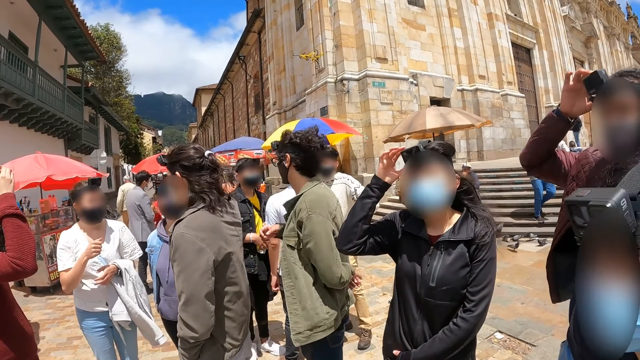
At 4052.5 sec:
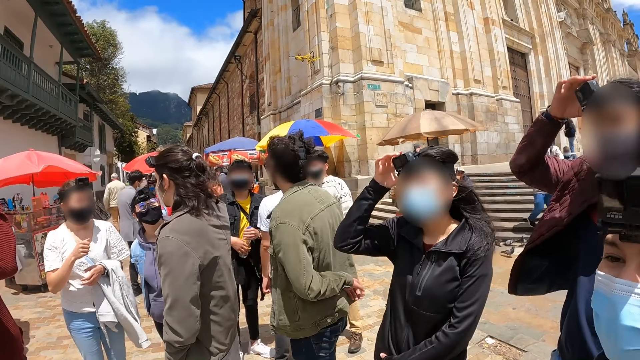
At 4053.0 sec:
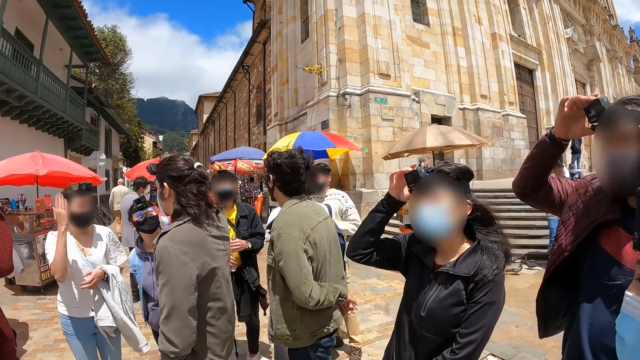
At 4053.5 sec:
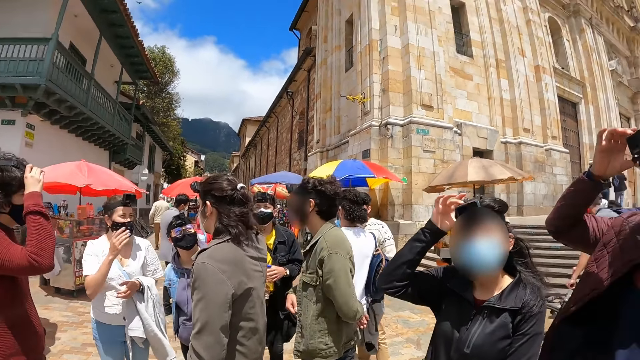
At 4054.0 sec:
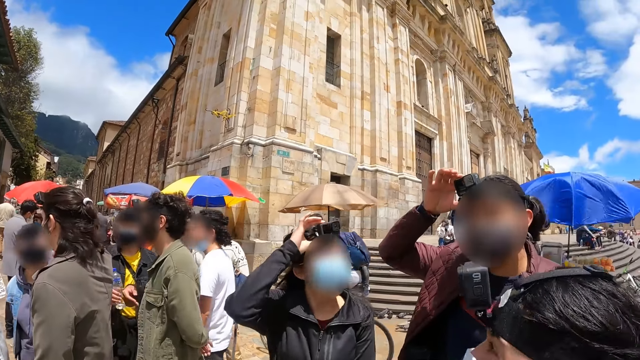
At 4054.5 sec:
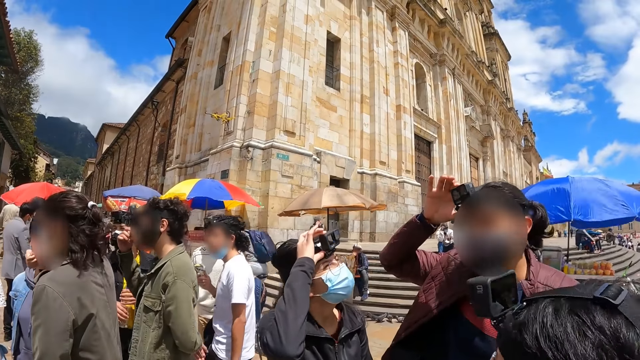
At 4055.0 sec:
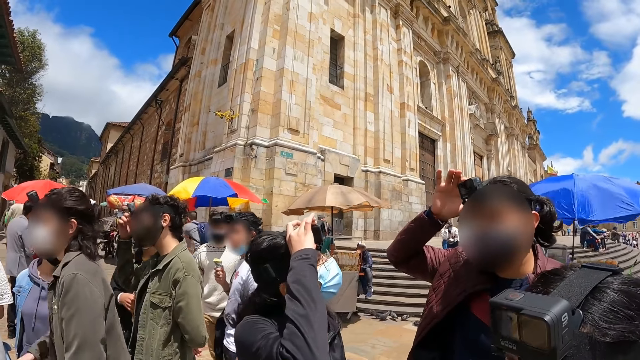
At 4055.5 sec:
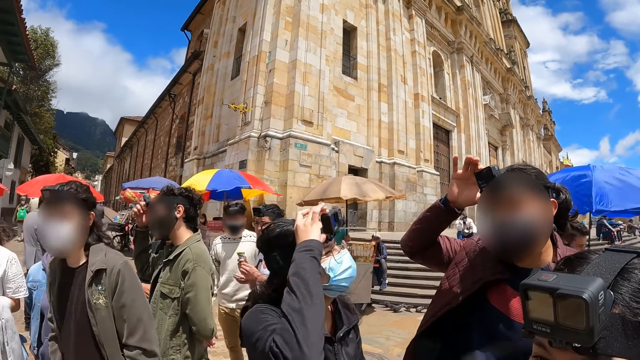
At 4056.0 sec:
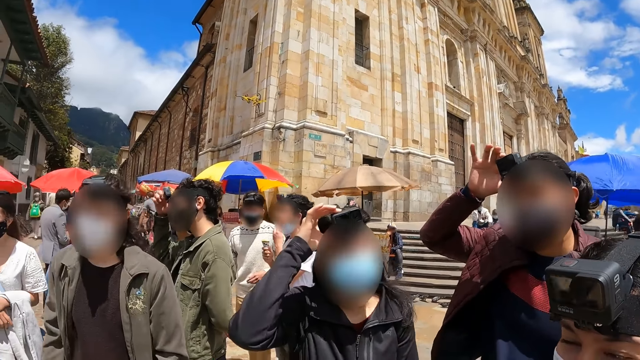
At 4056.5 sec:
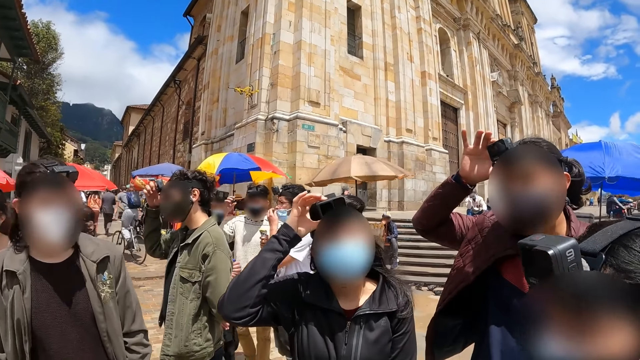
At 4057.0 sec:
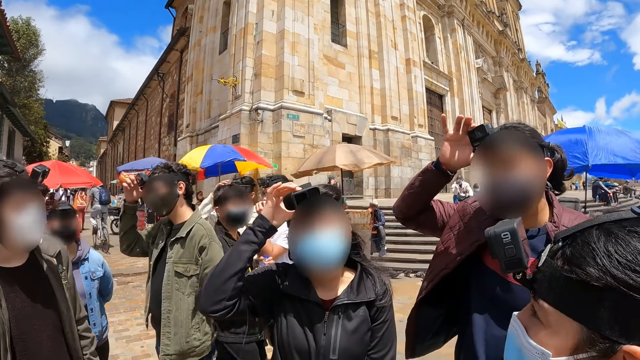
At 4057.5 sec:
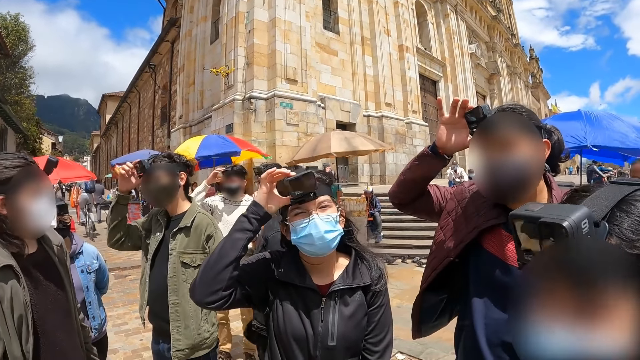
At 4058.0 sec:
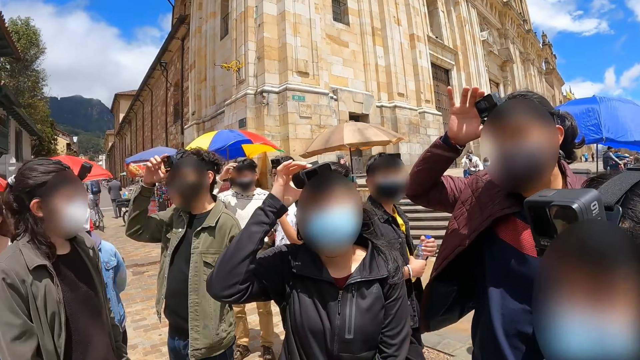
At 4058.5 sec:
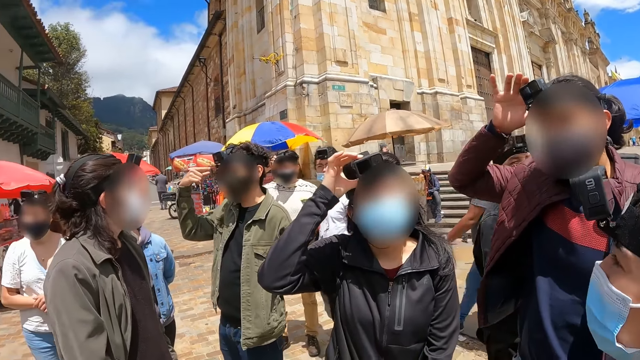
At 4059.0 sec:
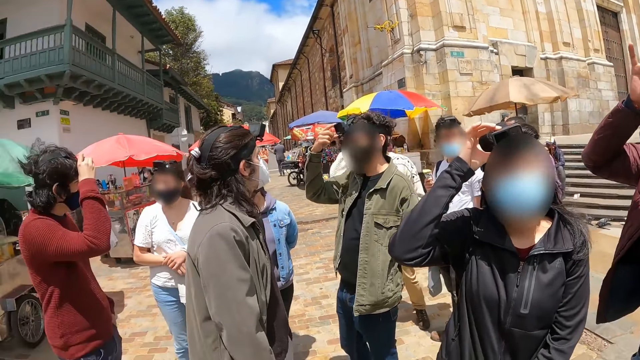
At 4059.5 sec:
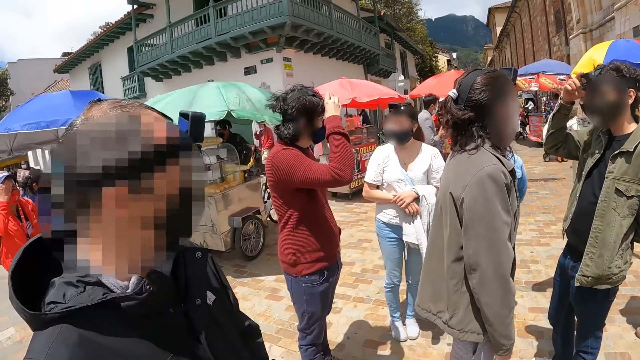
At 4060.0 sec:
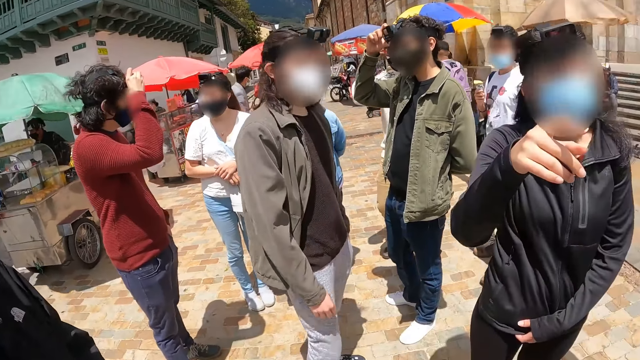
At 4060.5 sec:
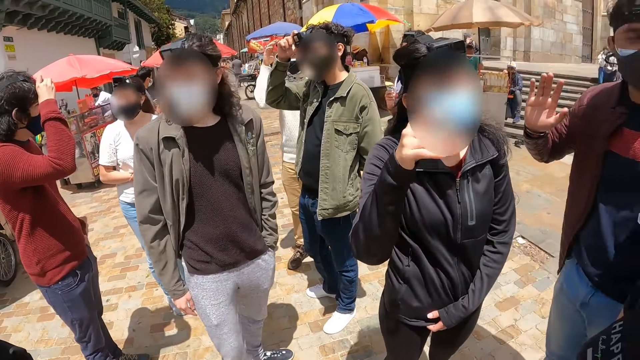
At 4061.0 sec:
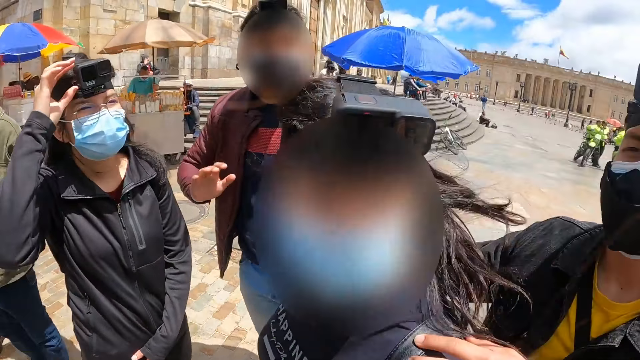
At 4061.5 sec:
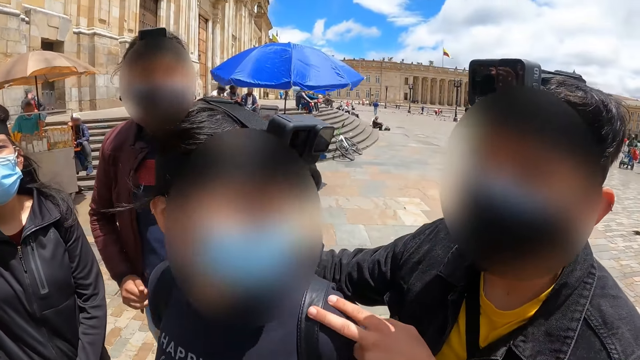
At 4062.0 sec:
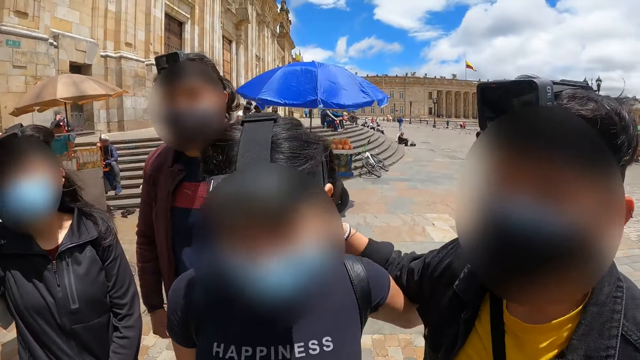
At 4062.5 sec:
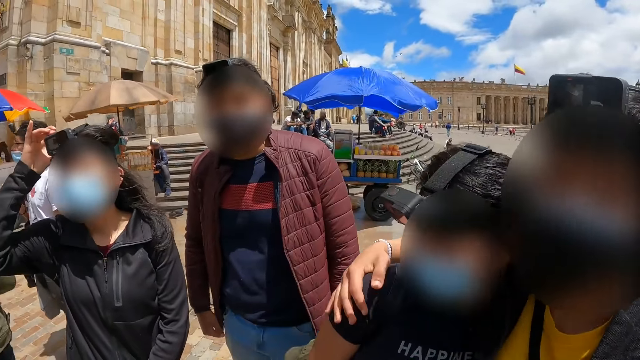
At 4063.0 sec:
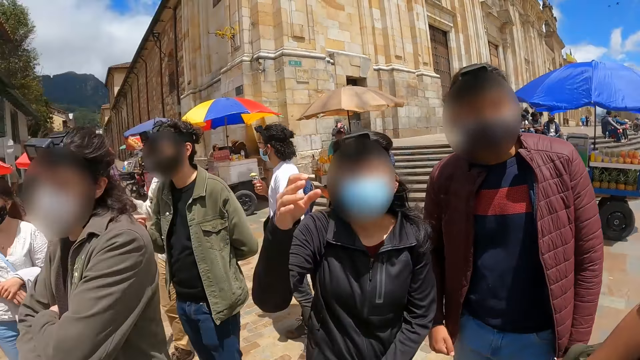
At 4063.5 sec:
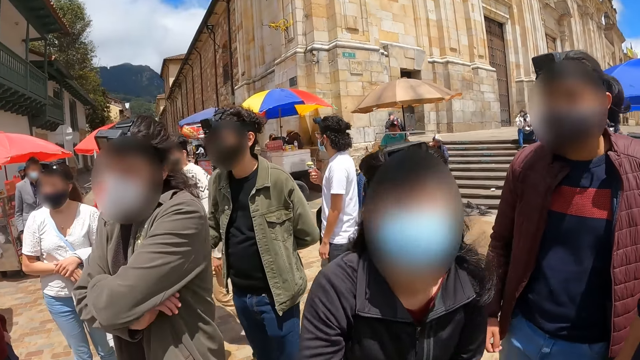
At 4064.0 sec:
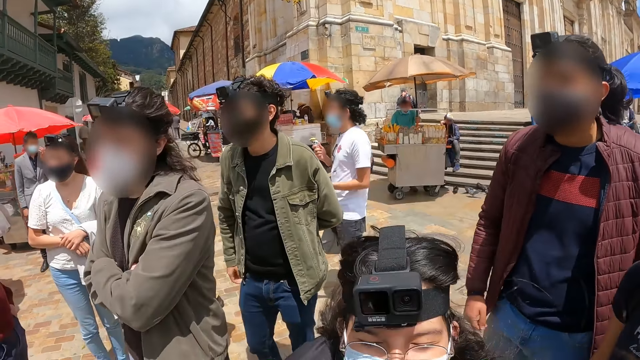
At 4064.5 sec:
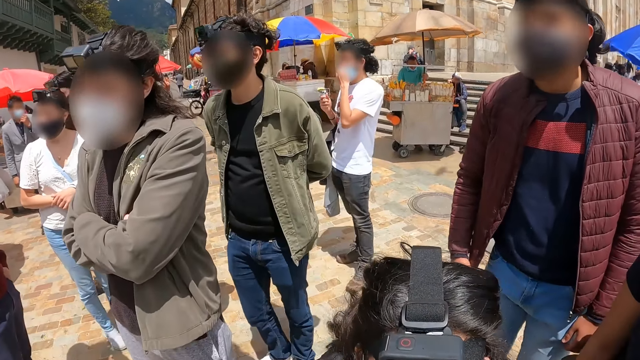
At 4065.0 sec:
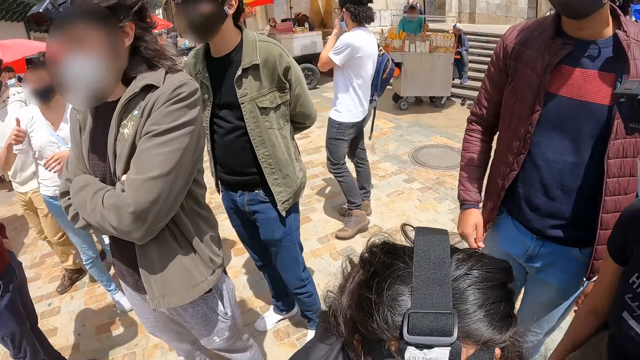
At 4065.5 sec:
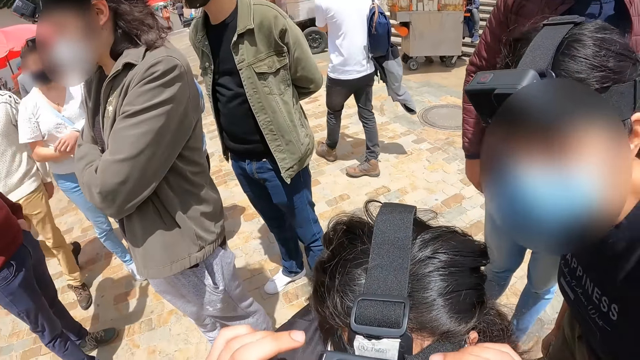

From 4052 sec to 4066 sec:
The camera wearer stares at a woman. They look at a man. Another man moves a hand. A man holds a woman. The camera wearer looks at the woman. The woman walks towards the camera wearer.

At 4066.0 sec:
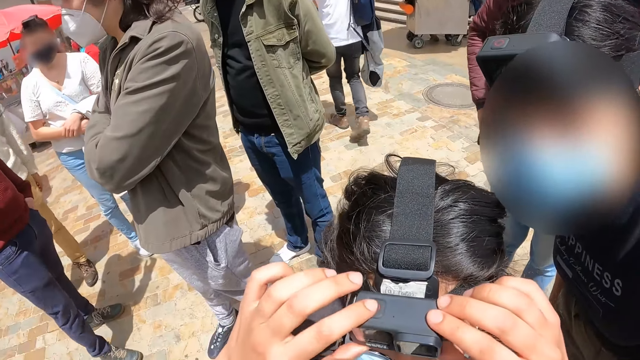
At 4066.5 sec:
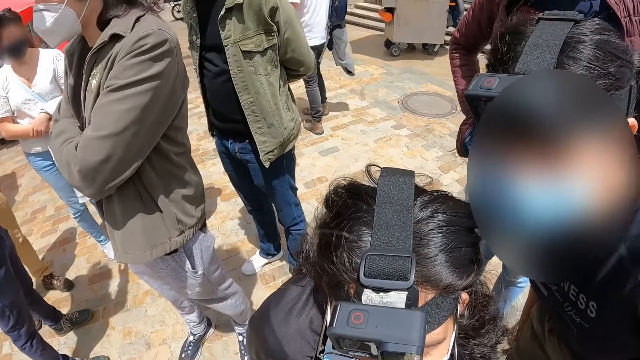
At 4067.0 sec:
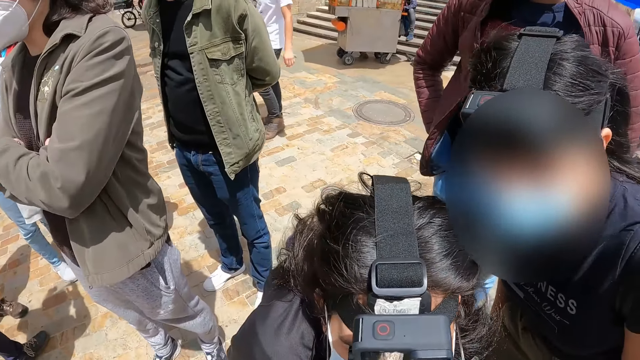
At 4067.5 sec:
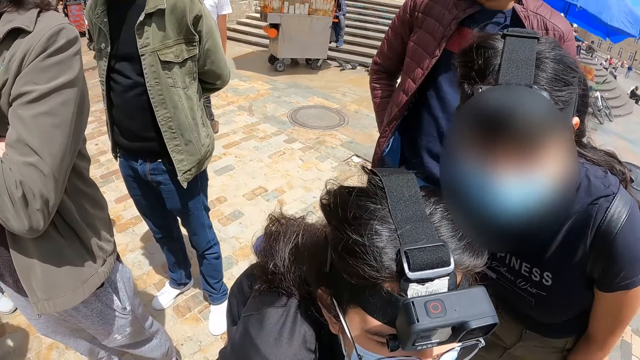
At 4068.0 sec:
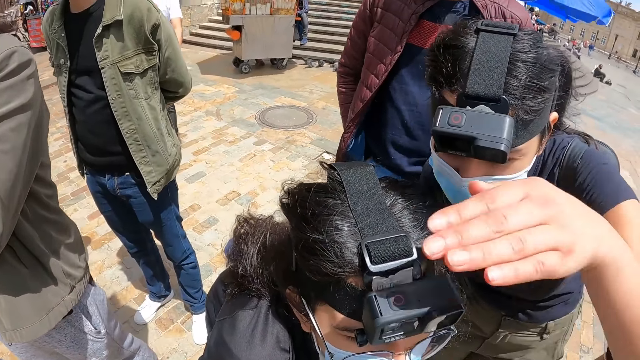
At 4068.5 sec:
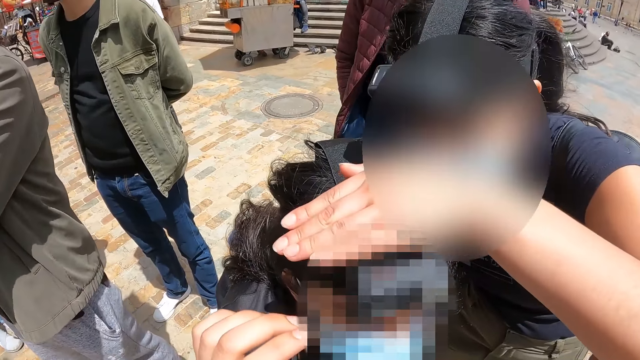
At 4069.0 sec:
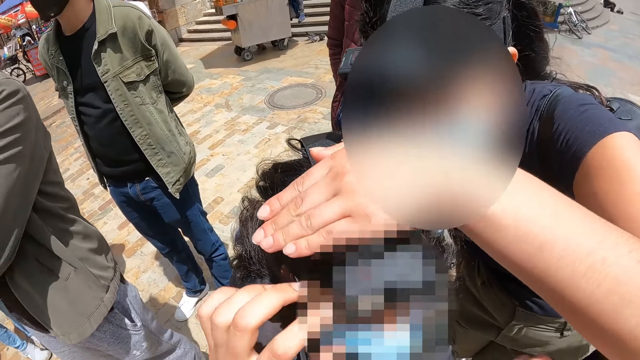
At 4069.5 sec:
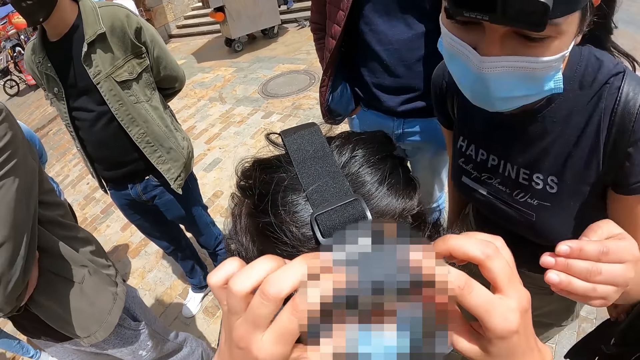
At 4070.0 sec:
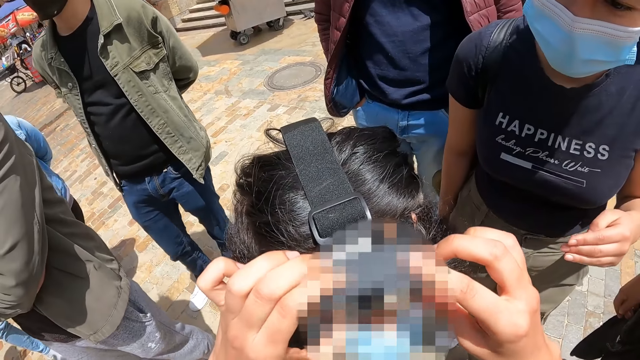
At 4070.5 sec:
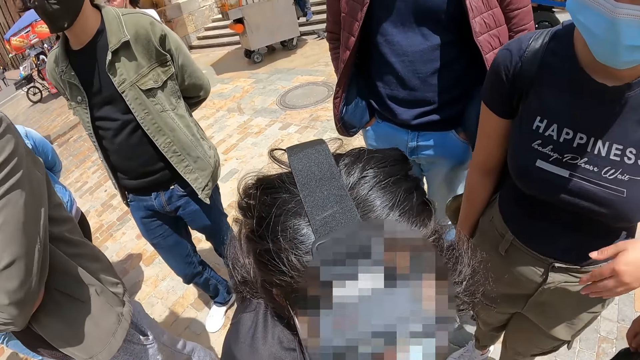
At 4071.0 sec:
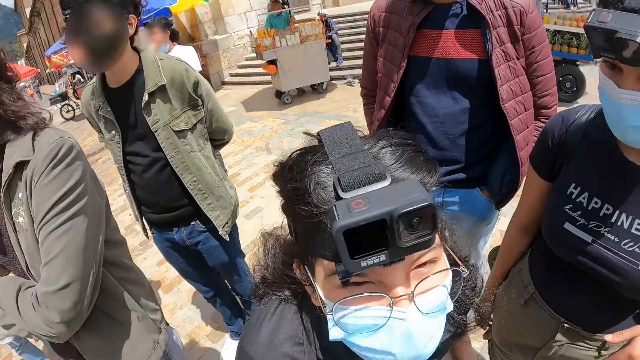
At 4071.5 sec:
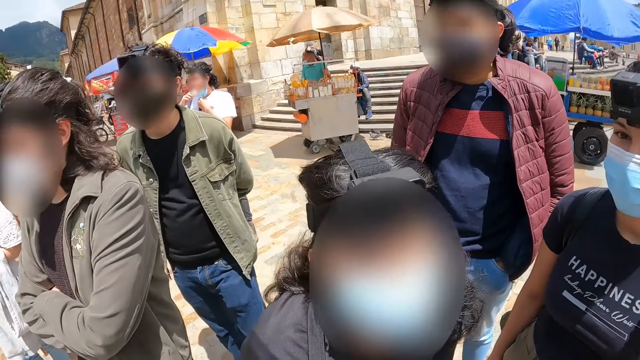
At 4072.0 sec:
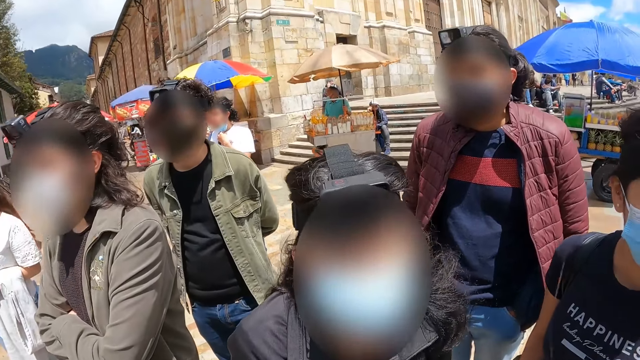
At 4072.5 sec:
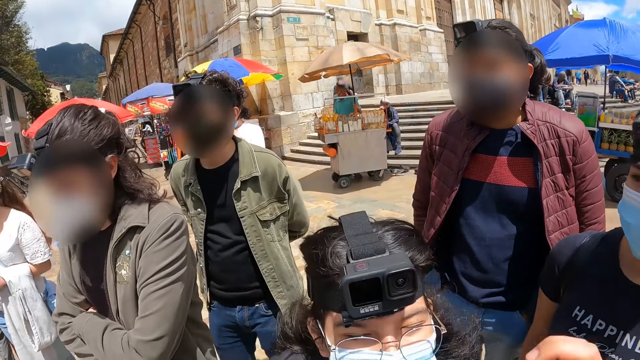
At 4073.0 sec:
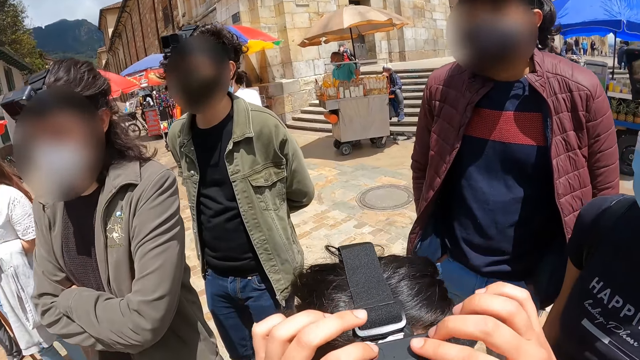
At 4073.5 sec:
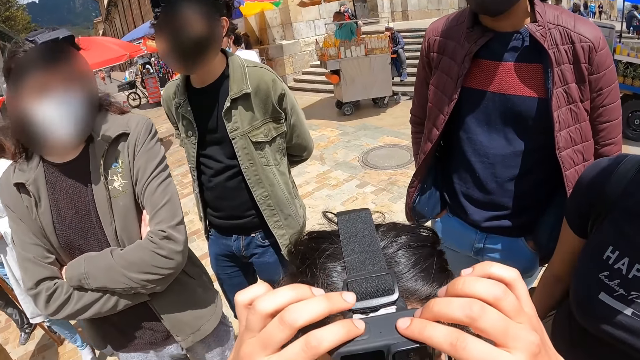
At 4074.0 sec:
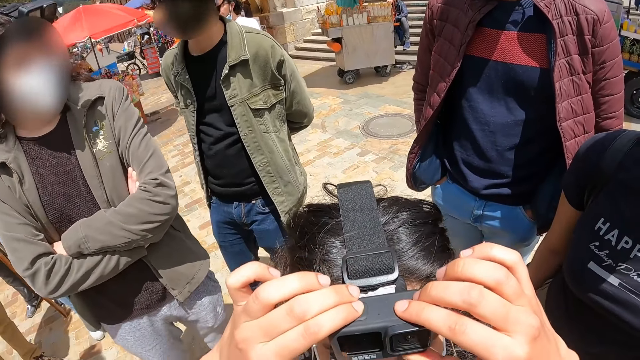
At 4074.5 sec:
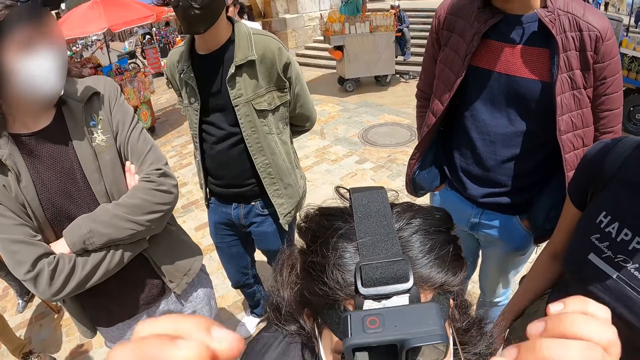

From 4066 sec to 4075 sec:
The camera wearer adjusts the camera of the lady.
